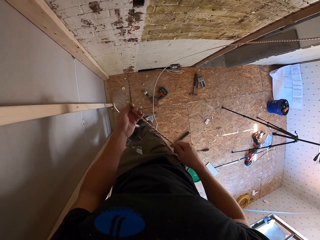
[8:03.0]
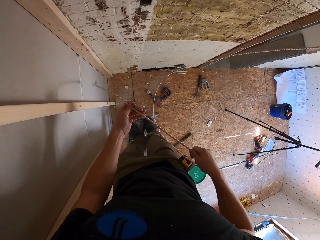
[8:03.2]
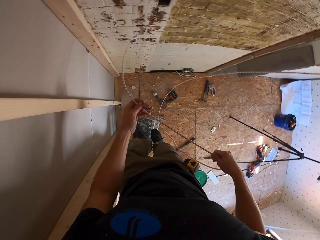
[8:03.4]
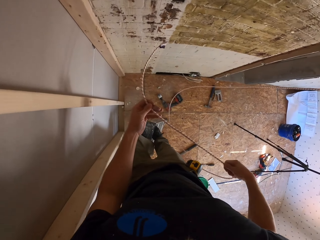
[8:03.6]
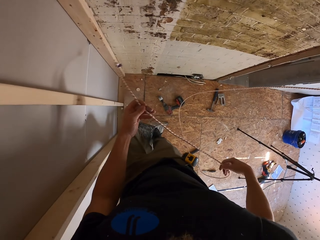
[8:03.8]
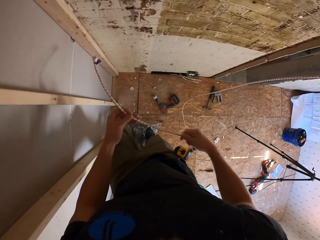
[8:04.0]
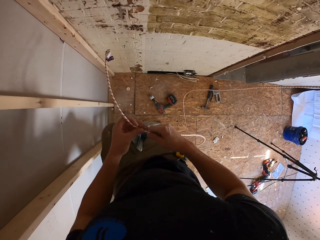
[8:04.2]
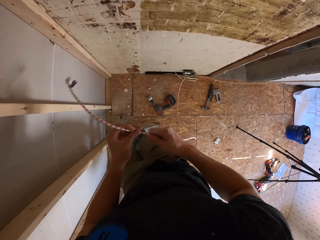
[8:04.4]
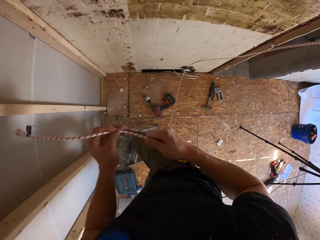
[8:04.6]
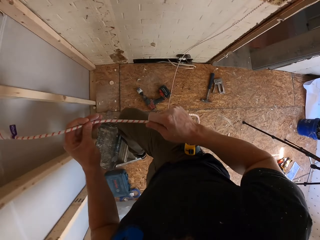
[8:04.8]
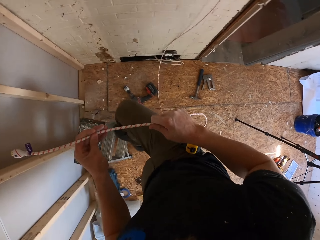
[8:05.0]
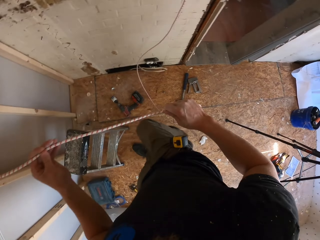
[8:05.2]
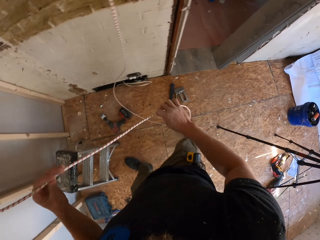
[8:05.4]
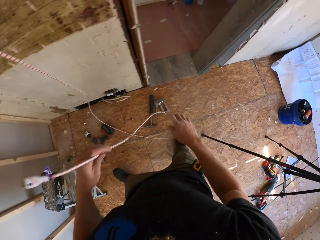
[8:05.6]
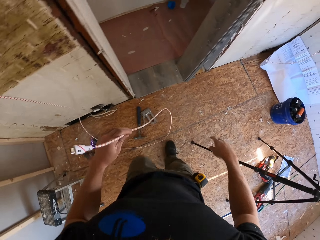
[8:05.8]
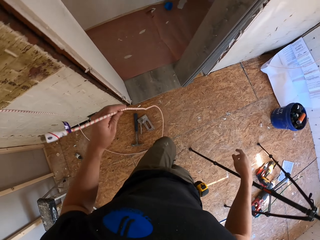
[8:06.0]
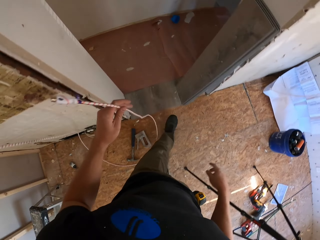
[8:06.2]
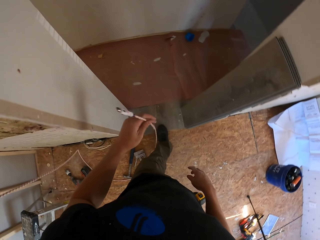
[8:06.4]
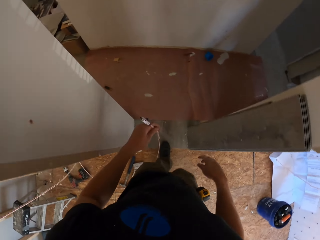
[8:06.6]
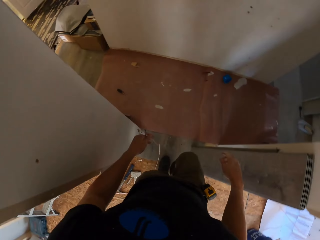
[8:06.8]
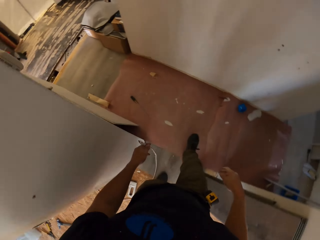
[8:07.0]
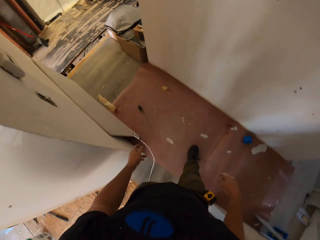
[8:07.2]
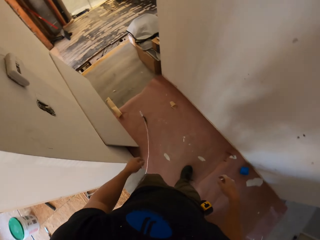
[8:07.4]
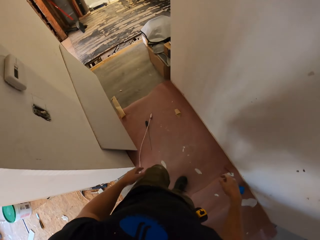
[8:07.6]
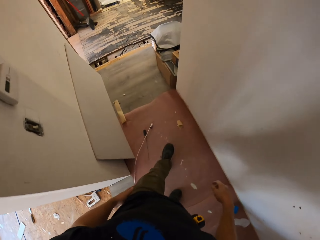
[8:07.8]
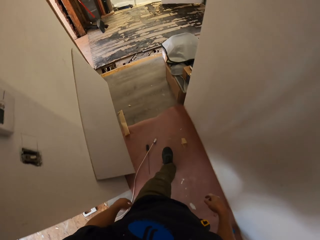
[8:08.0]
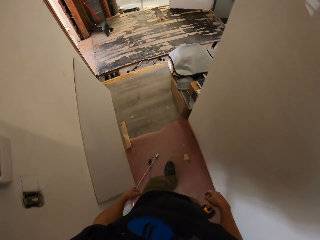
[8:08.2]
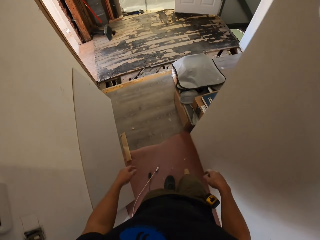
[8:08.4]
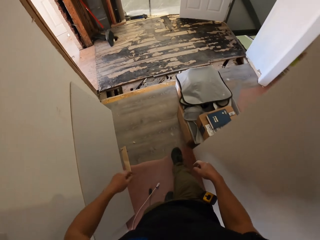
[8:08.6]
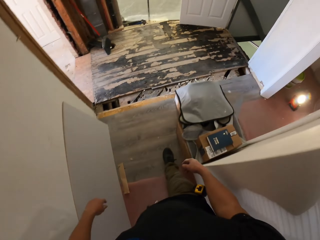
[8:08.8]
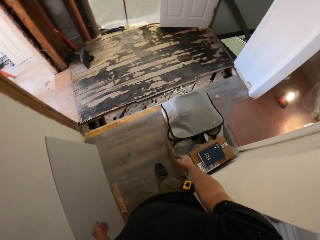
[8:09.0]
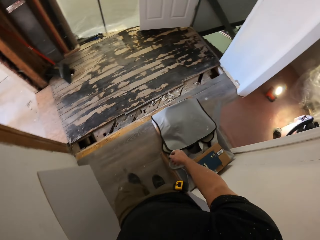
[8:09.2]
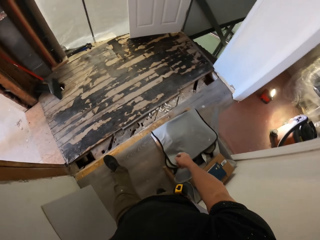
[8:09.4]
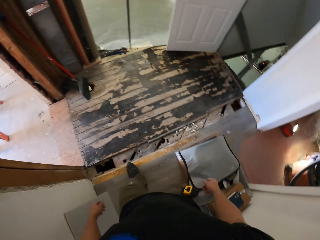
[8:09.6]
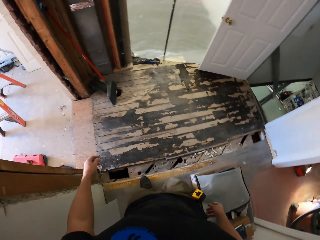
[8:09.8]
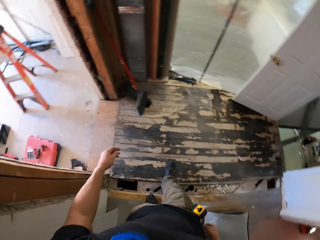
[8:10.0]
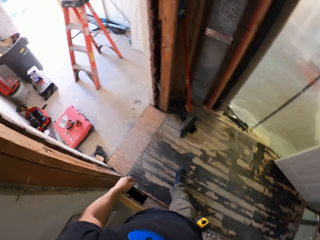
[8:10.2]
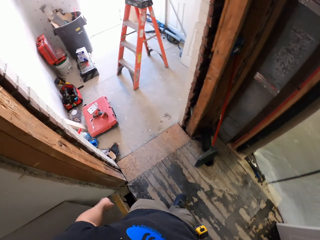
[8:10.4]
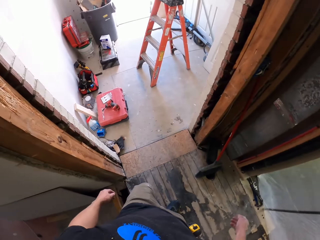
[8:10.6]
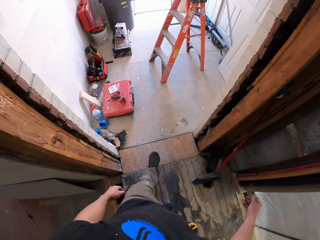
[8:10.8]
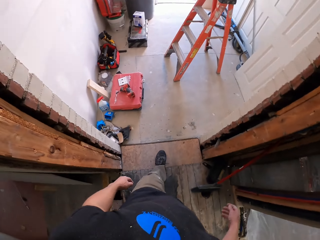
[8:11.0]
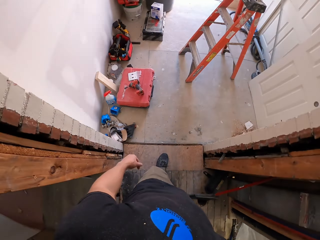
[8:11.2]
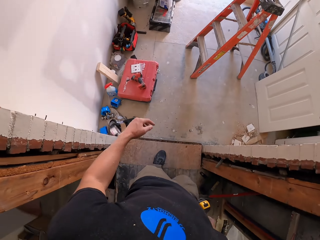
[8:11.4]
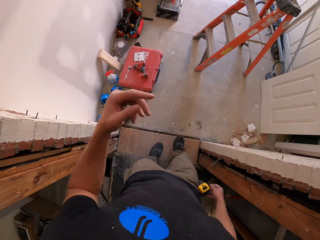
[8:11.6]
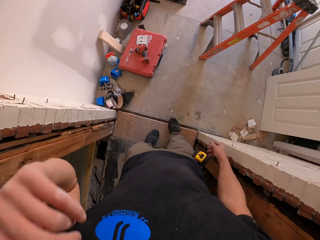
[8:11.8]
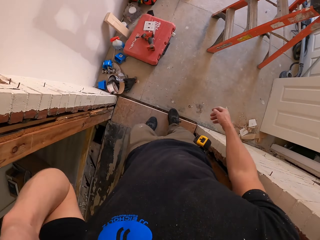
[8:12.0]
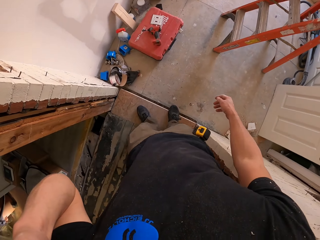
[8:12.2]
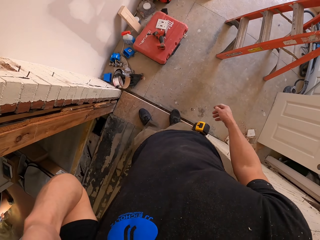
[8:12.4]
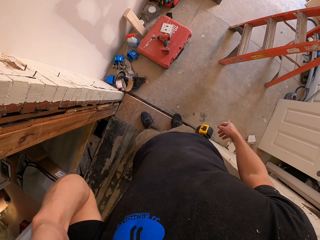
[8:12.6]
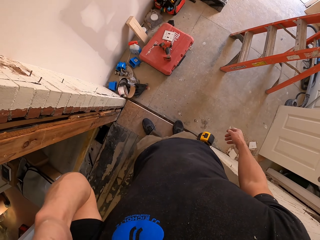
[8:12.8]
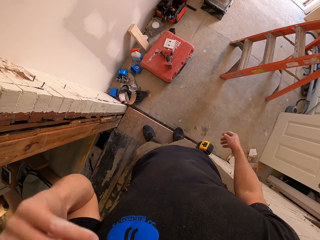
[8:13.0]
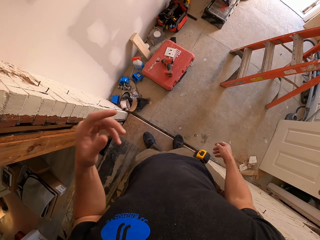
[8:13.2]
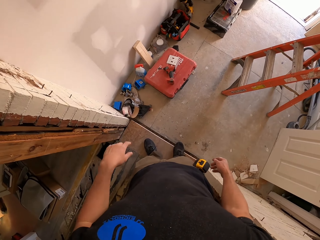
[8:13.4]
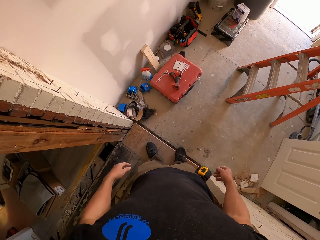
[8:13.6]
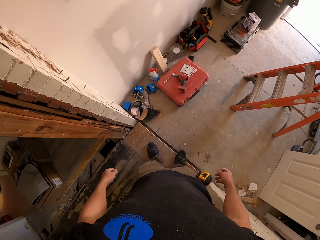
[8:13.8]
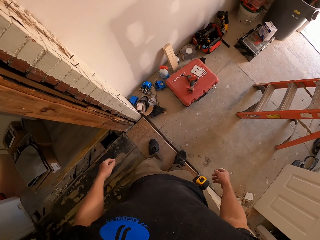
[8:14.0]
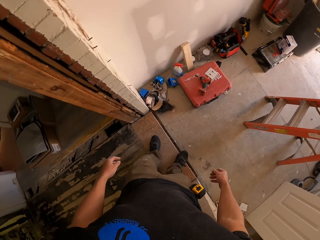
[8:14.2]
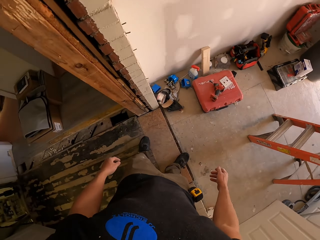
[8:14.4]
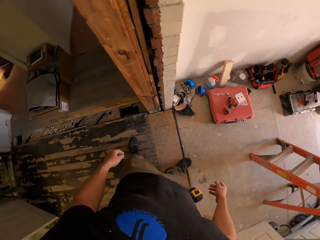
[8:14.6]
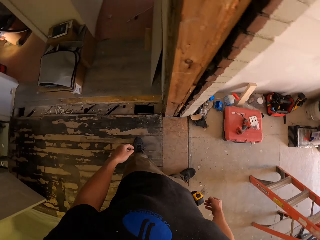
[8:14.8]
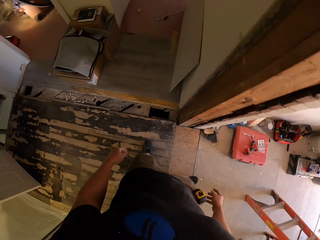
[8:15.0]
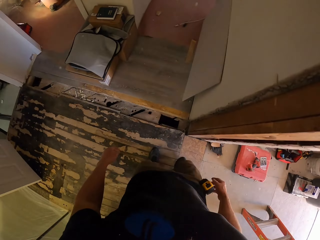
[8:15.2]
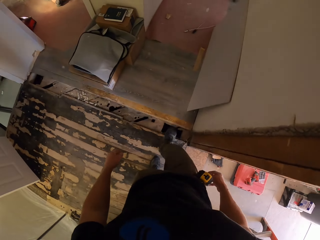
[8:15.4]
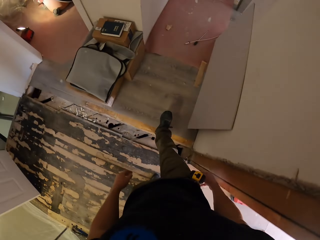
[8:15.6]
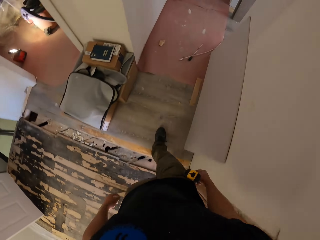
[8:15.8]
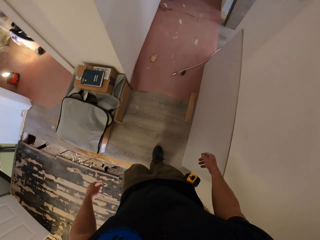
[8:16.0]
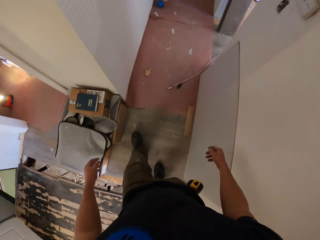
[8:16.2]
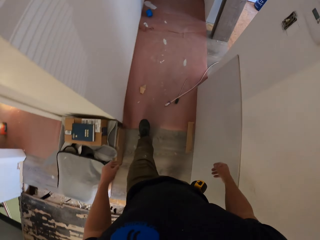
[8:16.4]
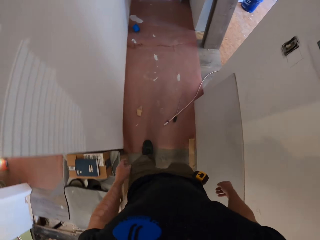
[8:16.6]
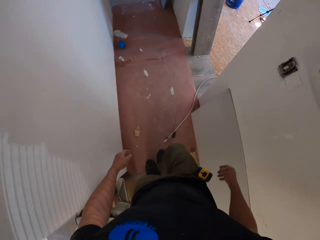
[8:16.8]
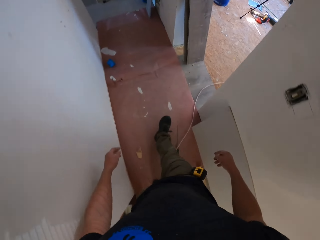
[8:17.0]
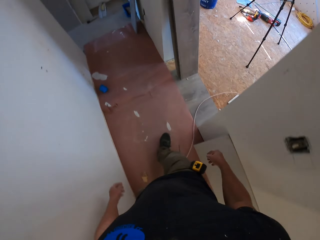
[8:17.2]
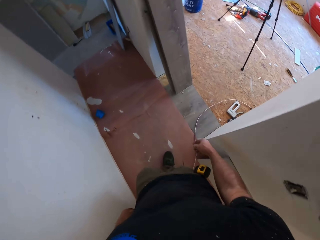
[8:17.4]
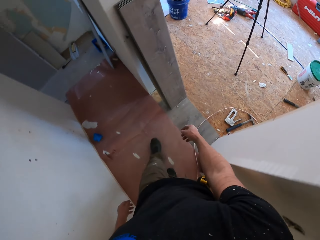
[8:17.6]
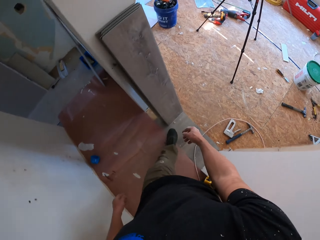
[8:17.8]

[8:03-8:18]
The camera wearer aligns the cable with both hands. They walk down the ladder. They walk to the other room holding the rope. They throw the rope on the floor. They walk round the room. They stand on the entry. They scratch the face. They look around the room. They walk in the house.

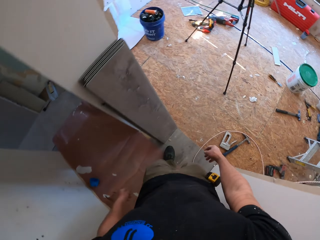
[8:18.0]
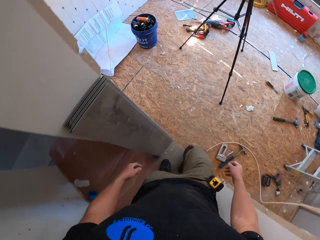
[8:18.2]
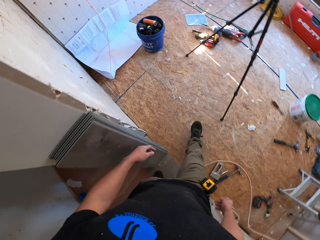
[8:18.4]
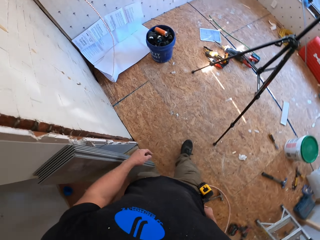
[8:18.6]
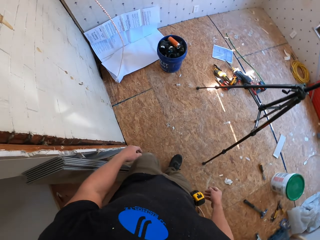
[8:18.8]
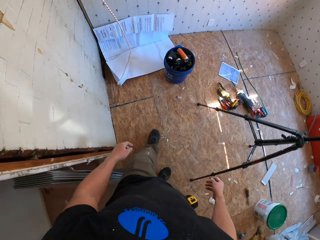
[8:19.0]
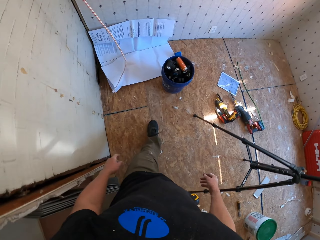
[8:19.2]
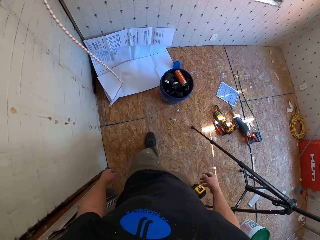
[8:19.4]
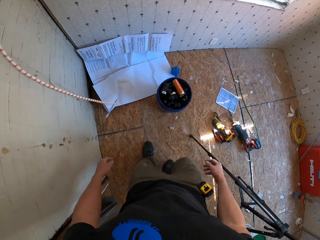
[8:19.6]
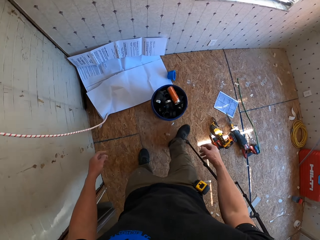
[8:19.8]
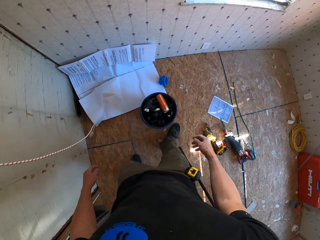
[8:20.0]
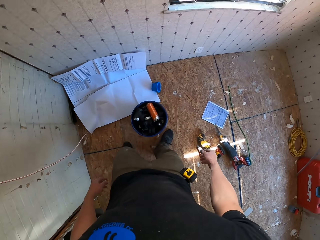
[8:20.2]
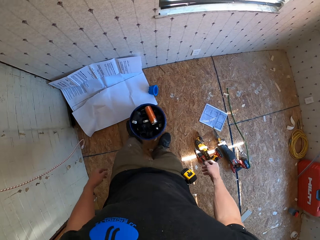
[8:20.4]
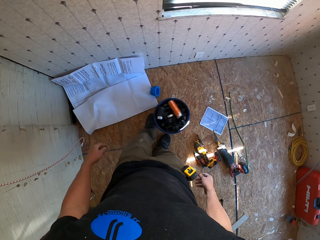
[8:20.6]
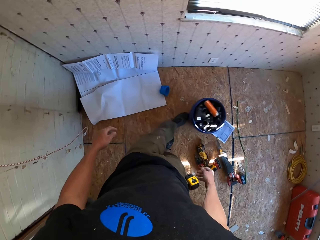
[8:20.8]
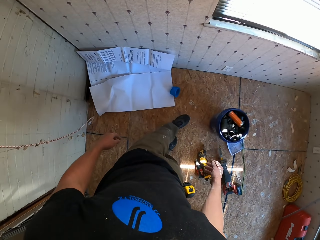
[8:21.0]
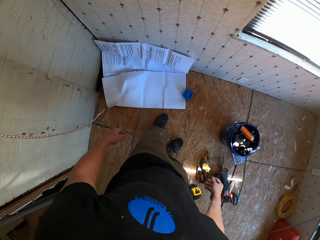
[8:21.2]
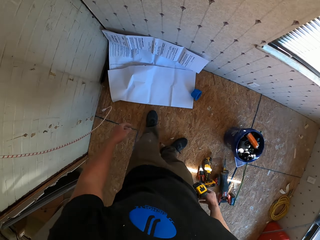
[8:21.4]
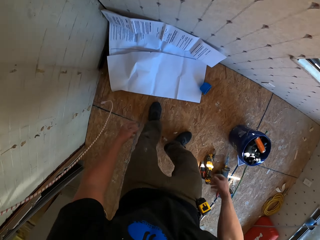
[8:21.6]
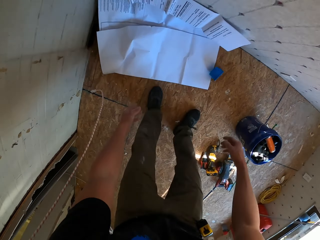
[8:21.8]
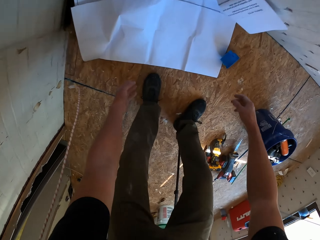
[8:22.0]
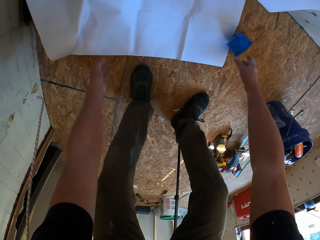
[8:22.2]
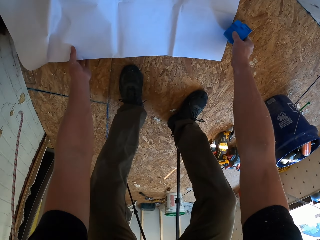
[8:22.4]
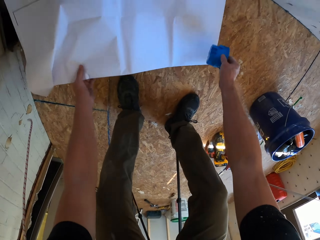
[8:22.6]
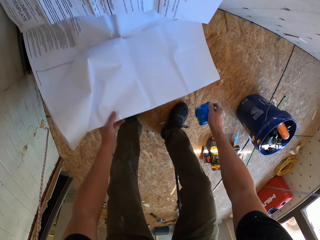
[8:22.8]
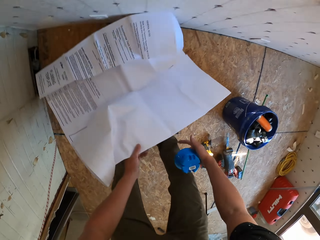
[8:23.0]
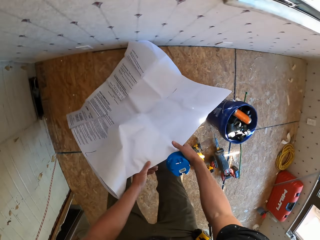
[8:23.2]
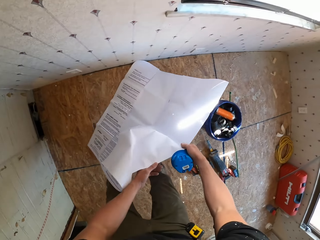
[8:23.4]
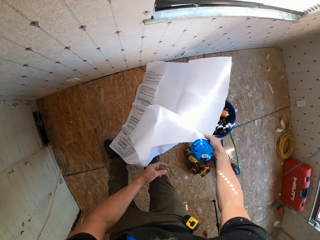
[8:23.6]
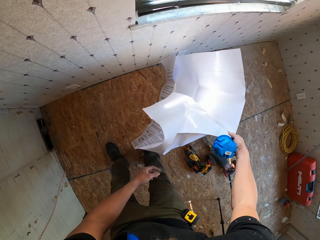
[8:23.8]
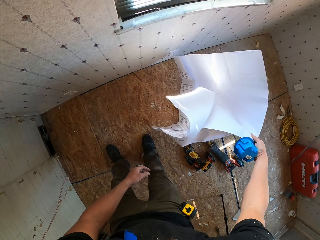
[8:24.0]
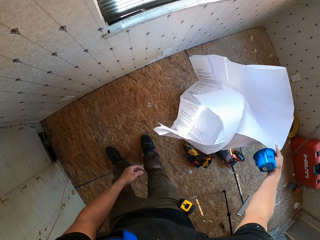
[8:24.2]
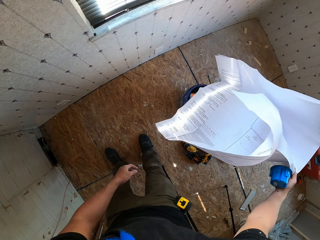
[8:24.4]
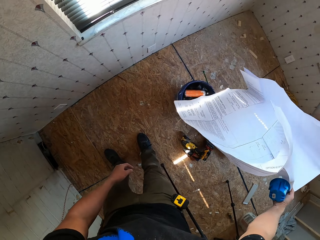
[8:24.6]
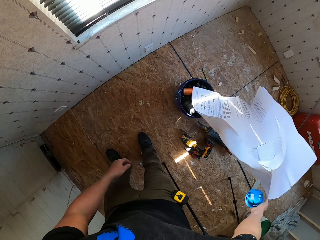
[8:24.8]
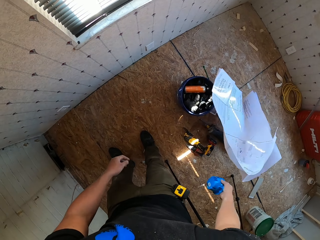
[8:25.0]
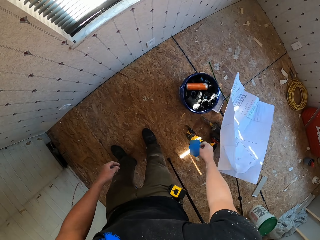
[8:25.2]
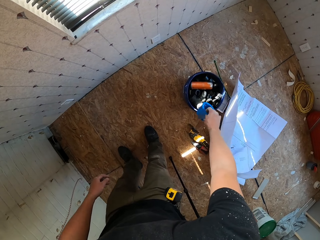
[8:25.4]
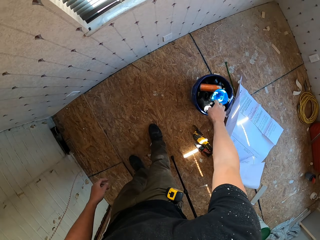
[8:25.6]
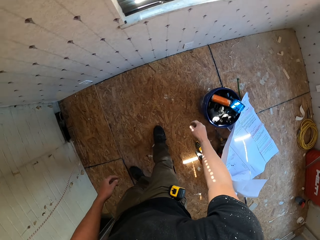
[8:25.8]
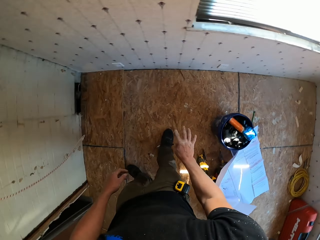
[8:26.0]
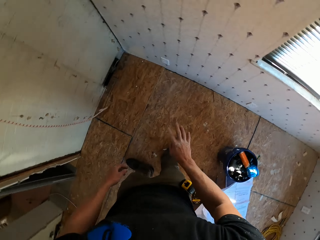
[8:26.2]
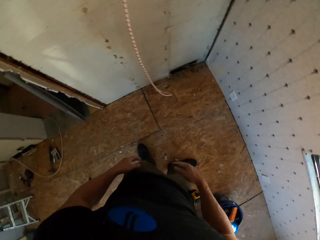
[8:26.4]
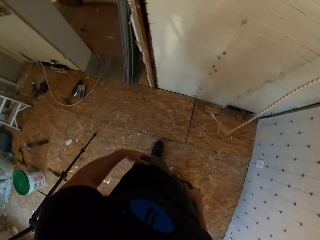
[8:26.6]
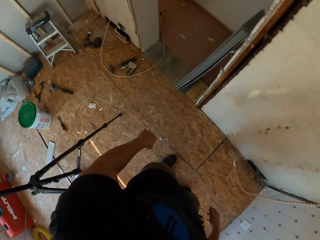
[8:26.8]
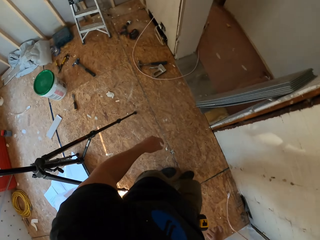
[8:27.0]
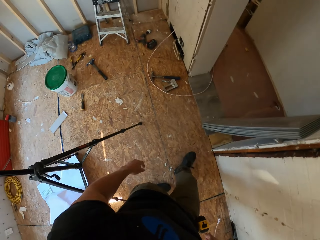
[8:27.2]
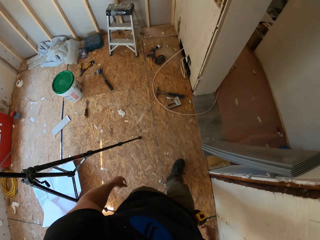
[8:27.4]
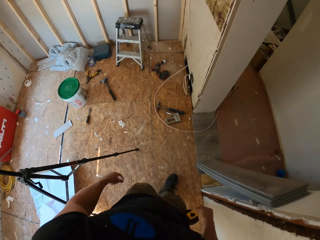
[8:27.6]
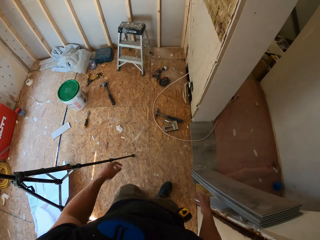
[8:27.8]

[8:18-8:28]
The camera wearer pushes the bucket with his leg. He drags the bucket on the floor. He picks up the plastic. He picks up the paper from the ground. He picks up the bucket from the ground. He throws the paper on the other side. He places the plastic in the bucket. He throws the bucket on the dustbin. He walks round the room.
